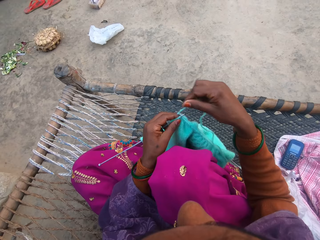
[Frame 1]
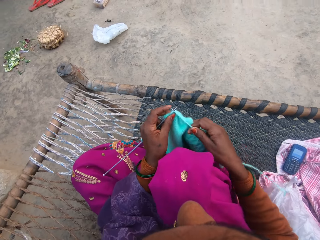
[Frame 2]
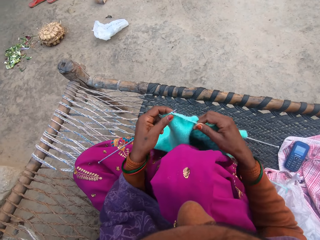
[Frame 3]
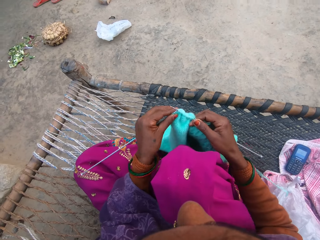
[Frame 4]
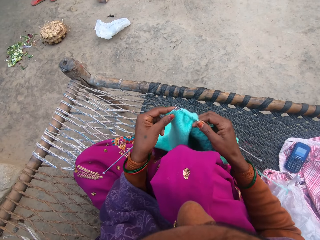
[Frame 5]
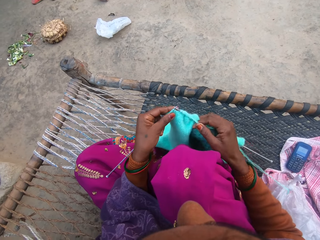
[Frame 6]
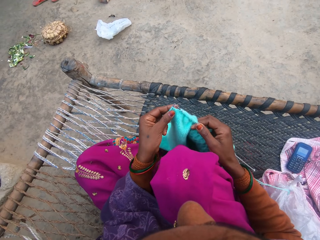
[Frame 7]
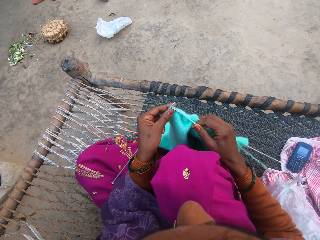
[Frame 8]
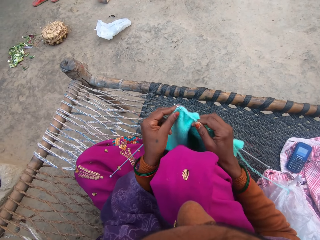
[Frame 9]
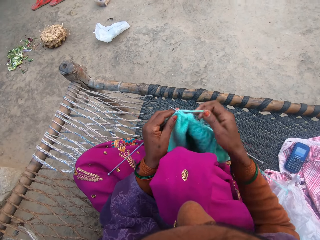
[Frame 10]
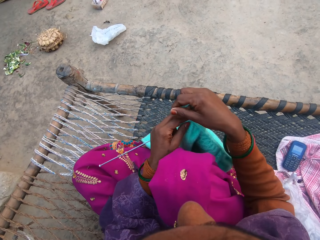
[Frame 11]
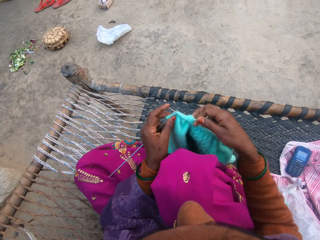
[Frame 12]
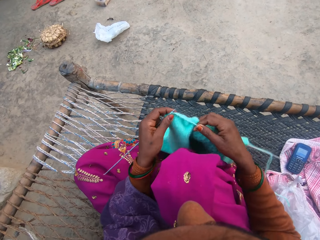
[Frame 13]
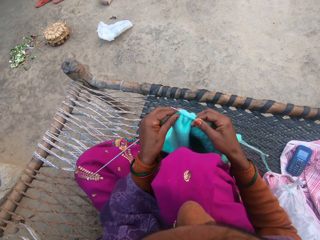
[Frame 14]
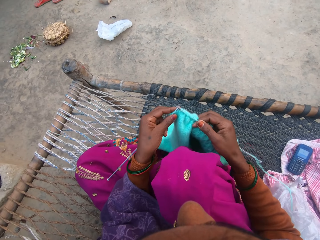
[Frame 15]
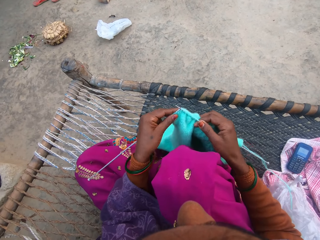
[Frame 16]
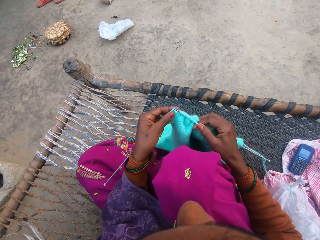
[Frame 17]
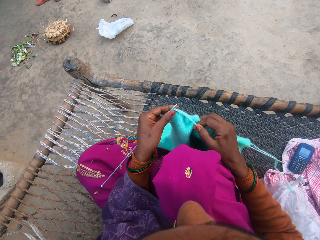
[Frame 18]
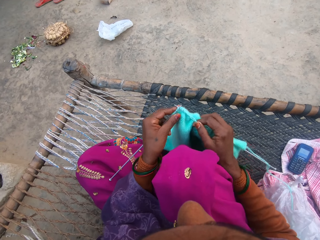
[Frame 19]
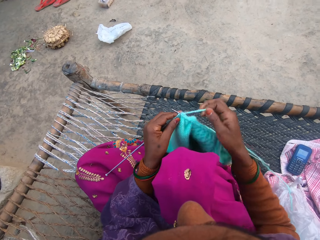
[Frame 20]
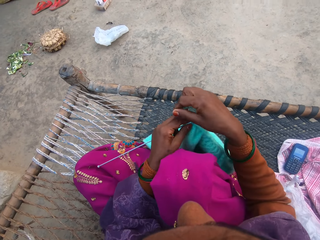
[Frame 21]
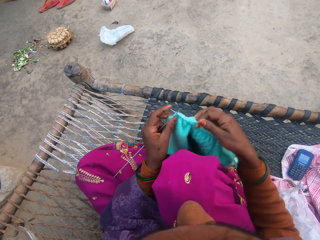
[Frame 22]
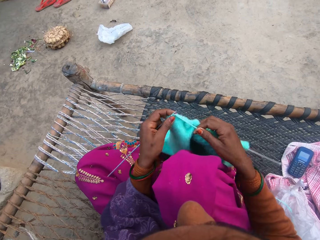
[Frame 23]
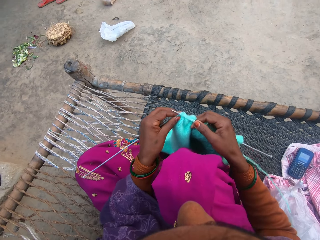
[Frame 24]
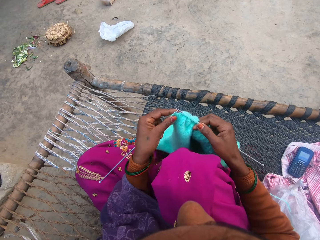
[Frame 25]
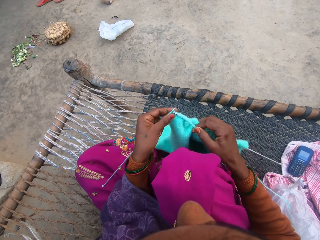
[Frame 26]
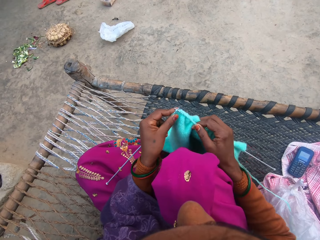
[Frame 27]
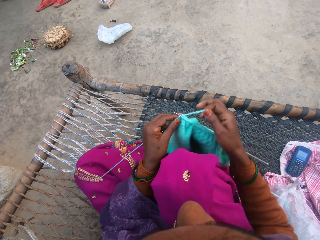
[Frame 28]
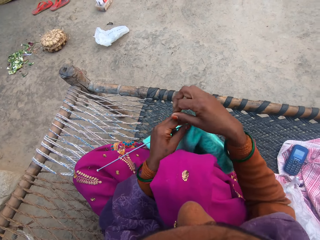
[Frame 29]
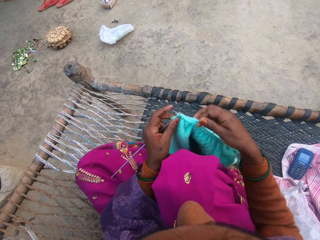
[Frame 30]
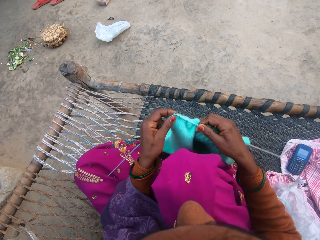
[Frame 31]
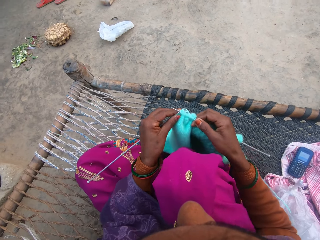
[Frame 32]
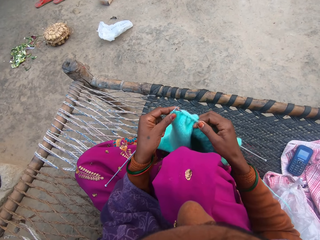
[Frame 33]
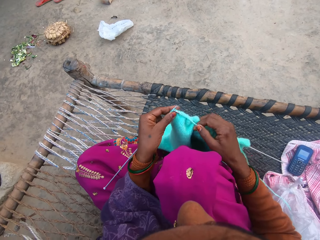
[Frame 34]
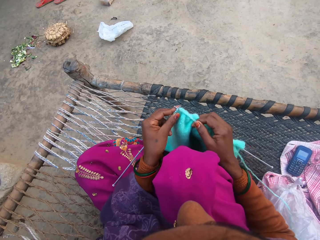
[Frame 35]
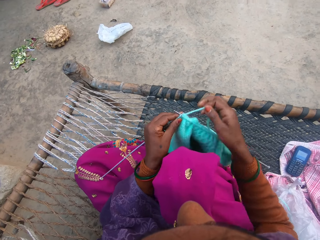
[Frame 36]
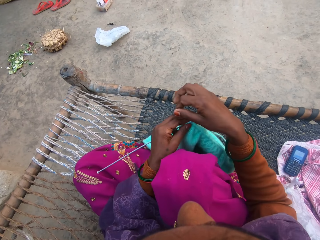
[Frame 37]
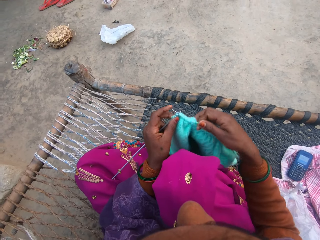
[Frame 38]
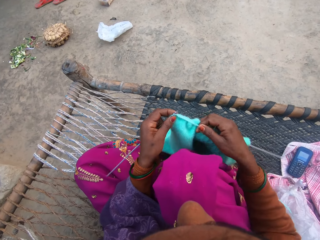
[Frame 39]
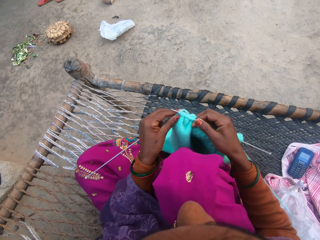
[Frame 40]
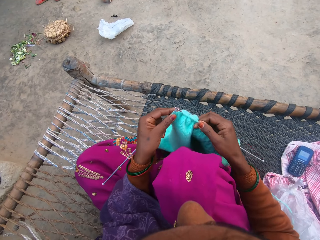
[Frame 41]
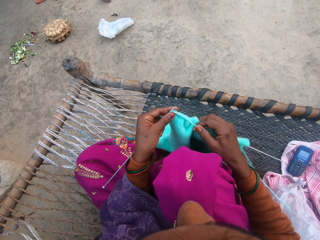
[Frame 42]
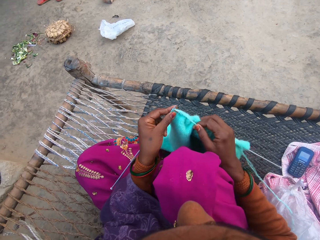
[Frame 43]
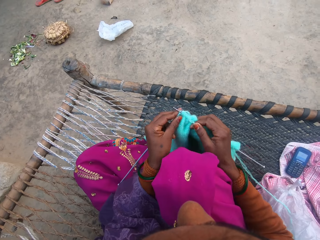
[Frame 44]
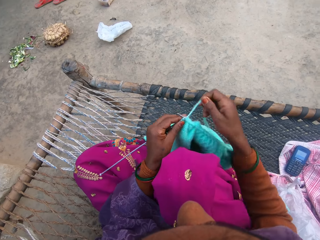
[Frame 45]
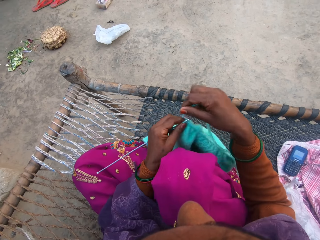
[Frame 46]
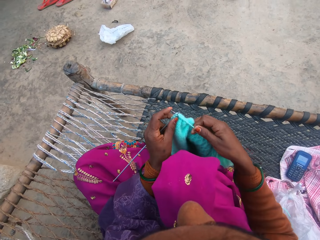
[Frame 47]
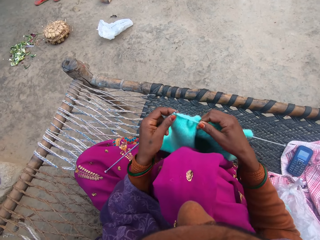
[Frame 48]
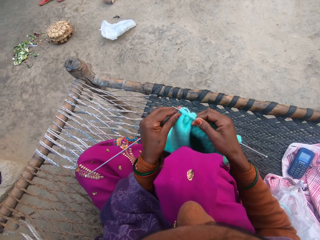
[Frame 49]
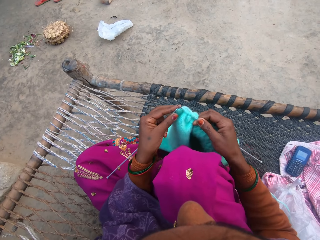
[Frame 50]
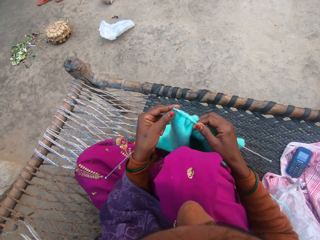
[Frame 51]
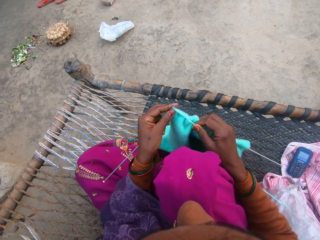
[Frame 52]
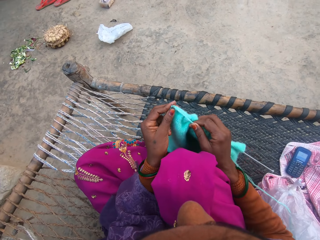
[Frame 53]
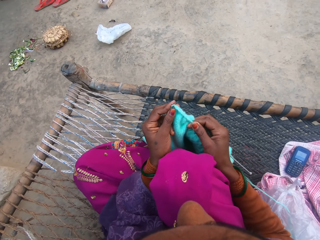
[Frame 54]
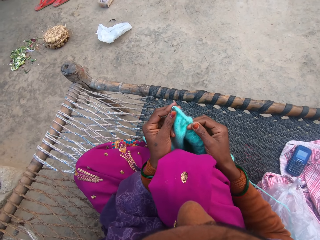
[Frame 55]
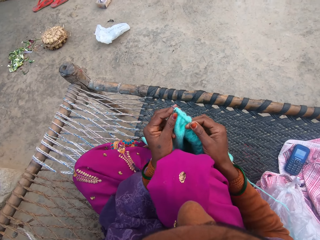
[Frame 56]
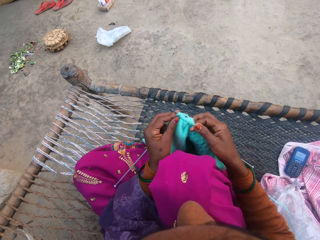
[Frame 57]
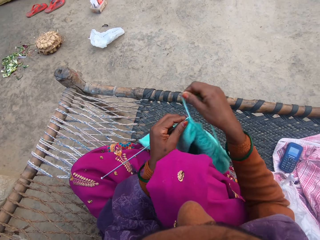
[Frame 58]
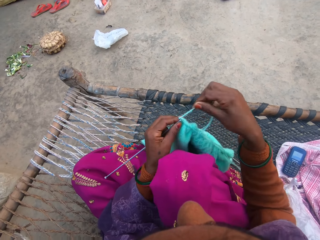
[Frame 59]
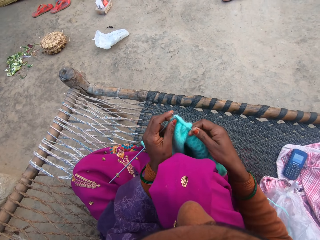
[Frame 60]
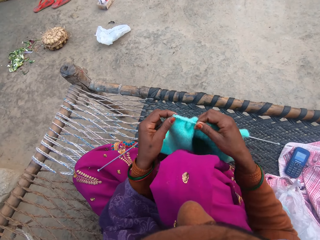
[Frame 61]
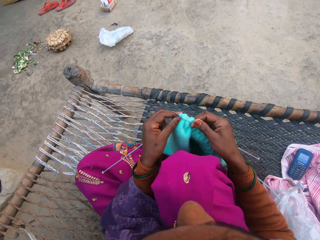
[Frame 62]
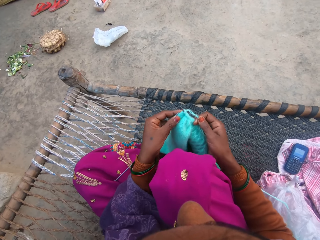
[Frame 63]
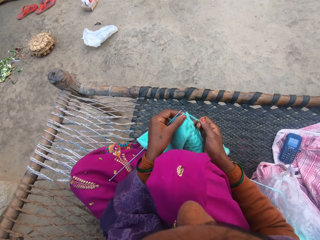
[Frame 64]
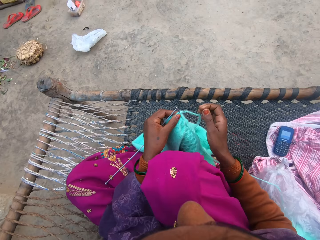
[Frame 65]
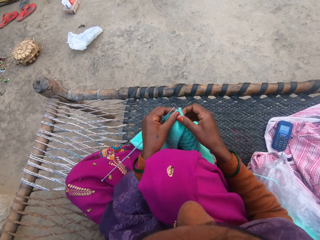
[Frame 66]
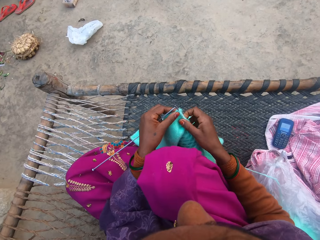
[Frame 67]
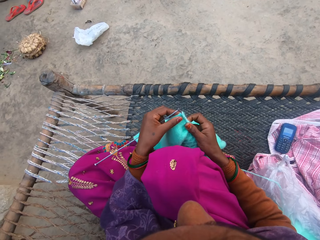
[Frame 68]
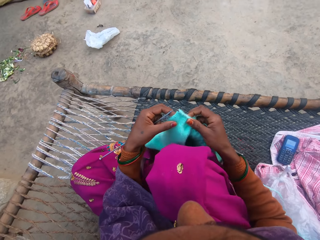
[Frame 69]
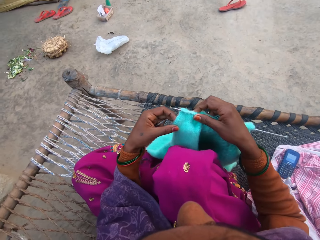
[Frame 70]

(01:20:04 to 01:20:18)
The camera wearer loops the knitting yarn over the knitting needle. They knit a garment. They loop the knitting yarn over the knitting needle. They knit the garment. They loop the knitting yarn over the knitting needle. They knit the garment. They loop the knitting yarn over the knitting needle. They knit the garment. They loop the knitting yarn over the knitting needle. They knit the garment. They loop the knitting yarn over the knitting needle. They knit the garment. They loop the knitting yarn over the knitting needle. They knit the garment.

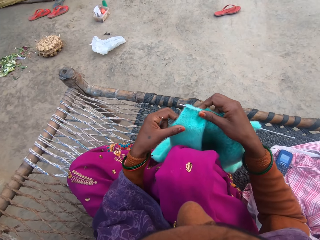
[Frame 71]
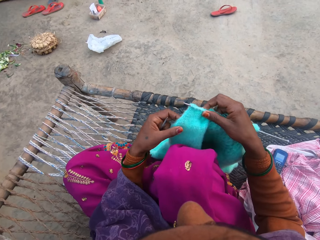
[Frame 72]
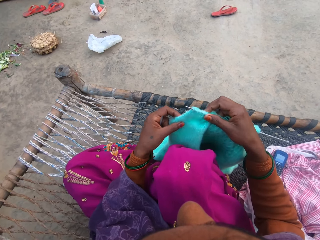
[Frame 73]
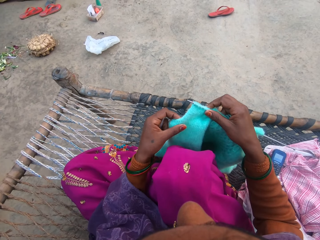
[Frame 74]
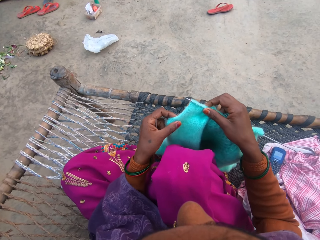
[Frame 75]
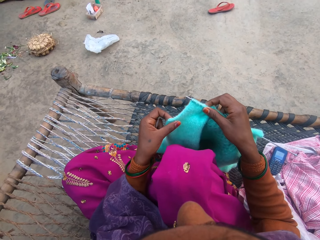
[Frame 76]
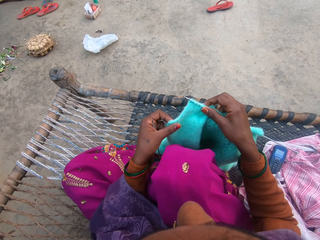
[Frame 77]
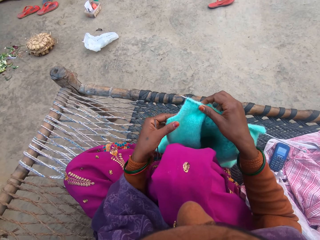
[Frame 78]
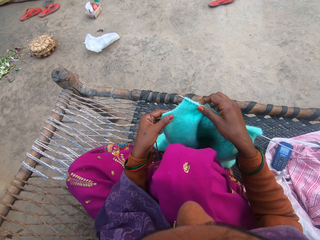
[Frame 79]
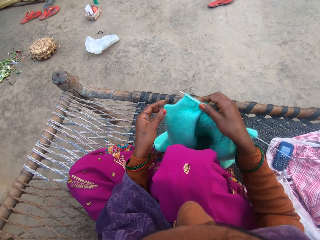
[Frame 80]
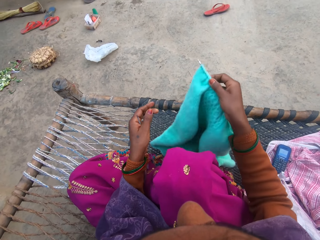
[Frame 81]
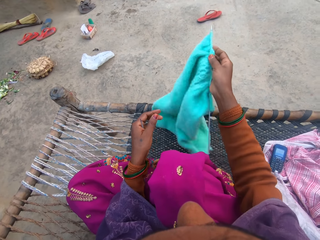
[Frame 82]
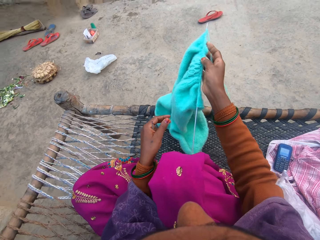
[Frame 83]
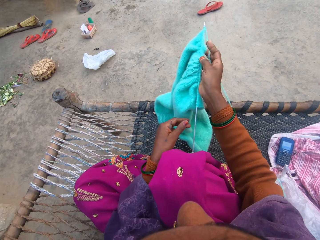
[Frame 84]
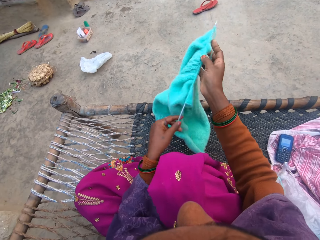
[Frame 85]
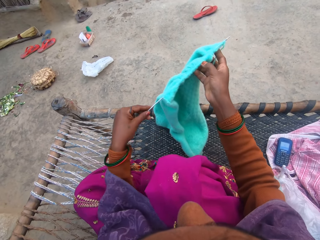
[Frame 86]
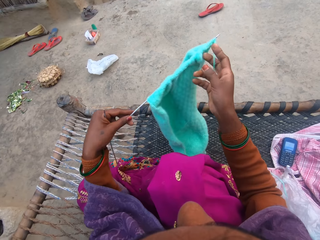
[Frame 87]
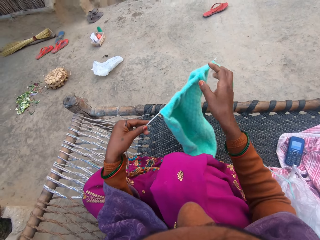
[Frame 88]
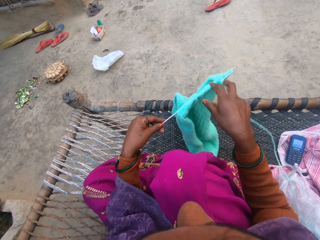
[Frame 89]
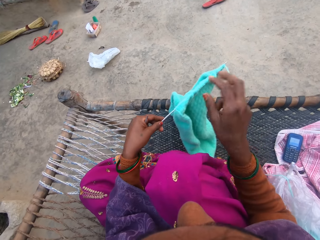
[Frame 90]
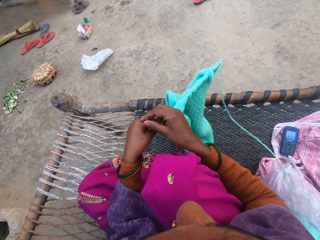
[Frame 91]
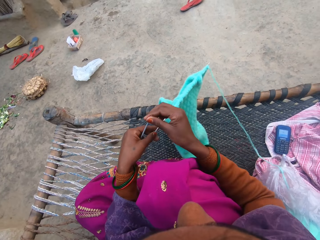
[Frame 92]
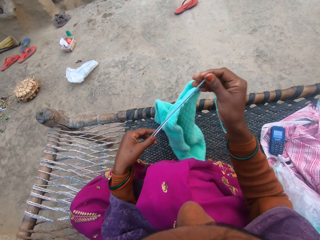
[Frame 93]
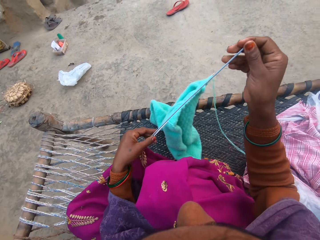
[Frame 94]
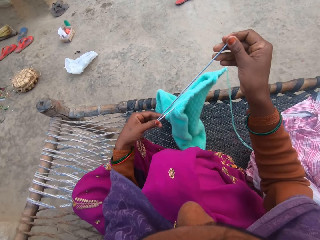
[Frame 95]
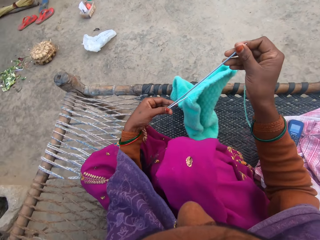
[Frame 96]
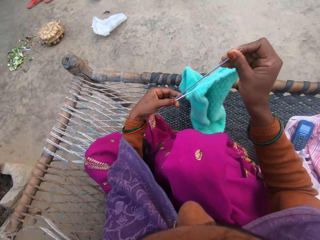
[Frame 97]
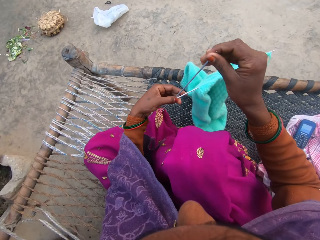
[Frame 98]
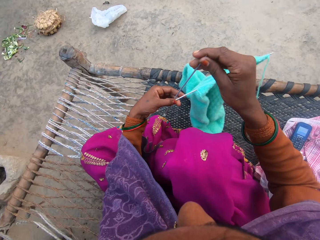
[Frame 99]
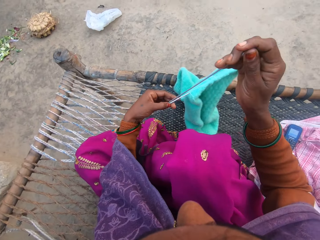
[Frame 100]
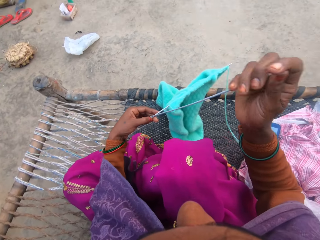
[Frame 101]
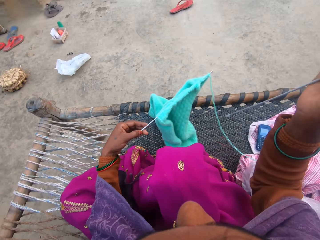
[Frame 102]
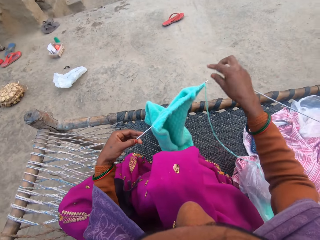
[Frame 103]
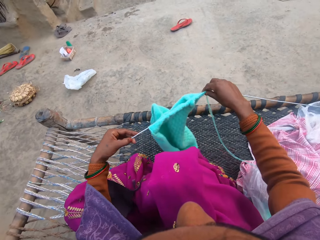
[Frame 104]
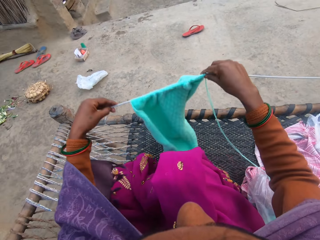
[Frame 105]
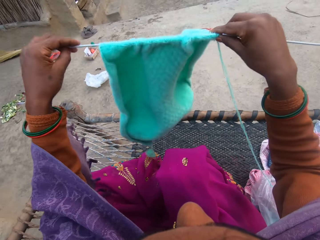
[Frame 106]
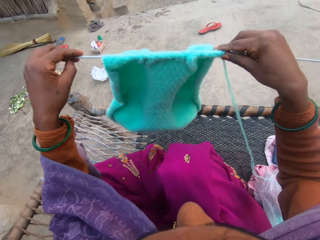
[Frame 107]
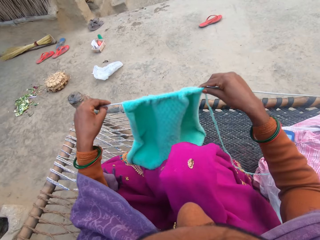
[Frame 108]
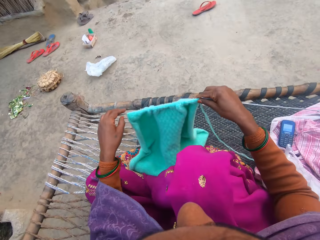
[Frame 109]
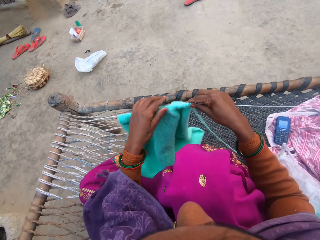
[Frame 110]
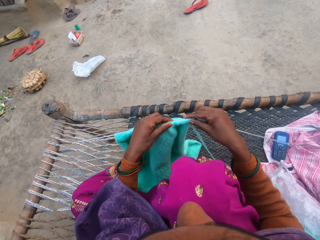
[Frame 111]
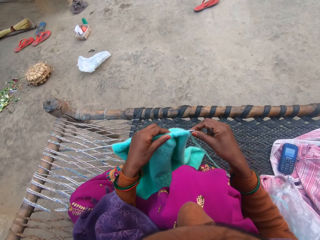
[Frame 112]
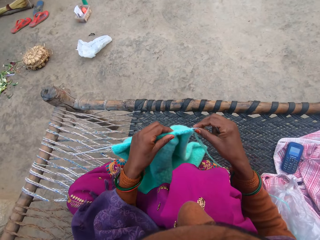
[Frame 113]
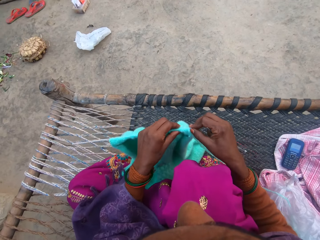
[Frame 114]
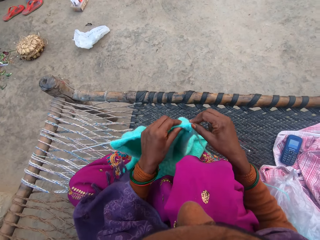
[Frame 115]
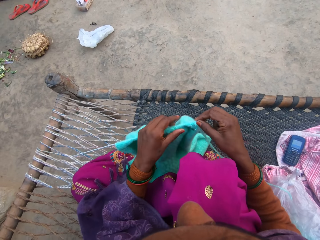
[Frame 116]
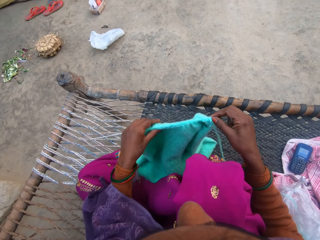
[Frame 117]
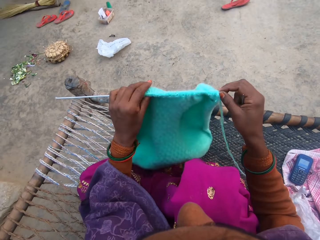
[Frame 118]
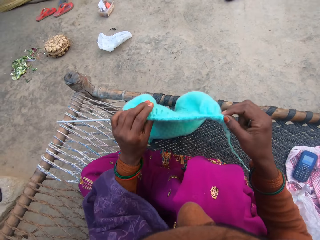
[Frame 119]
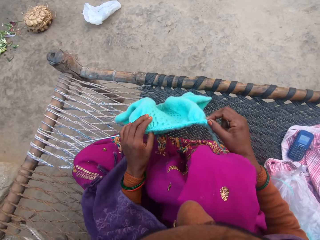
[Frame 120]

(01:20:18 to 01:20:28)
The camera wearer lifts the garment. They turn the garment. They lift the garment.
